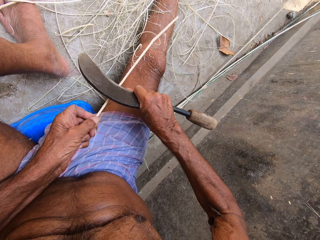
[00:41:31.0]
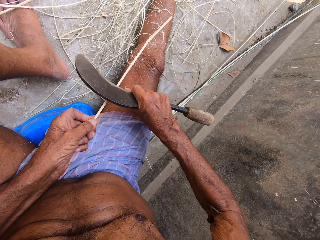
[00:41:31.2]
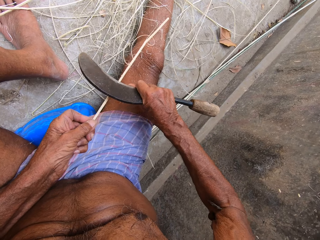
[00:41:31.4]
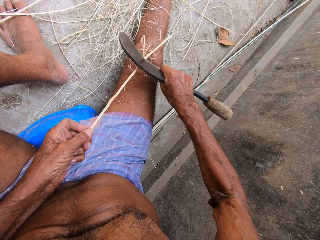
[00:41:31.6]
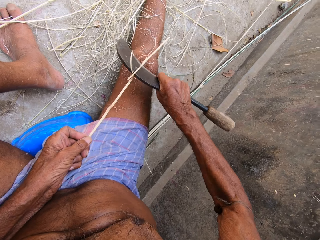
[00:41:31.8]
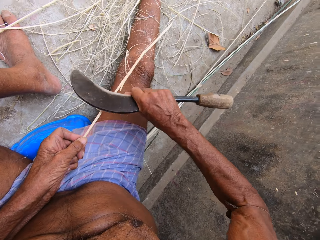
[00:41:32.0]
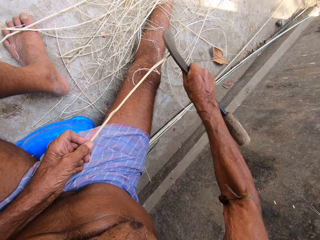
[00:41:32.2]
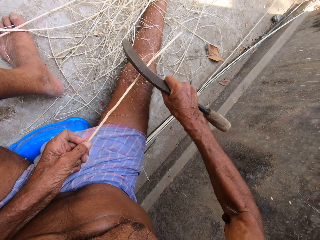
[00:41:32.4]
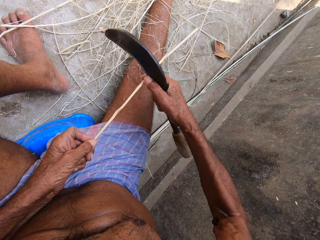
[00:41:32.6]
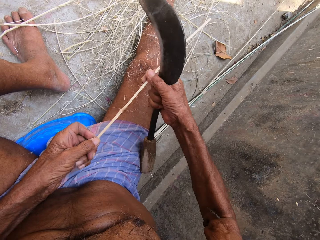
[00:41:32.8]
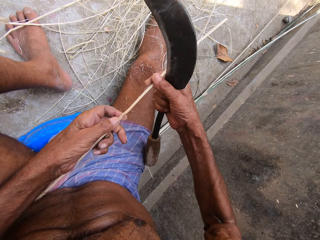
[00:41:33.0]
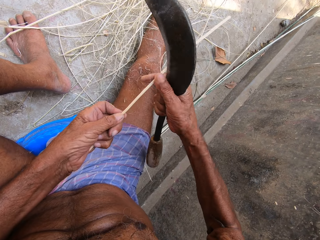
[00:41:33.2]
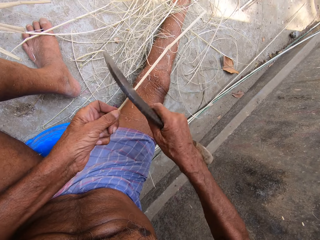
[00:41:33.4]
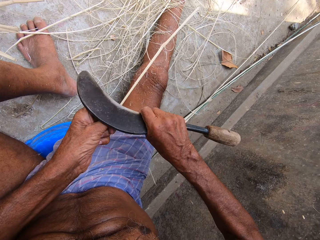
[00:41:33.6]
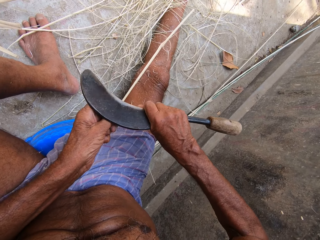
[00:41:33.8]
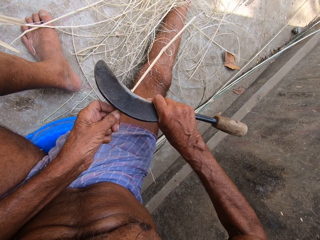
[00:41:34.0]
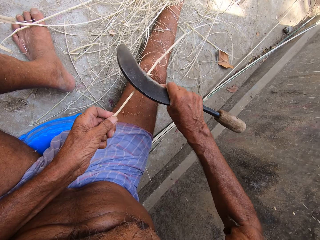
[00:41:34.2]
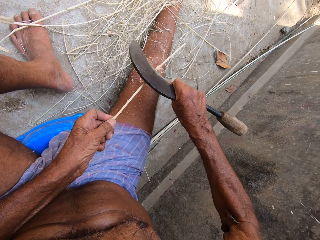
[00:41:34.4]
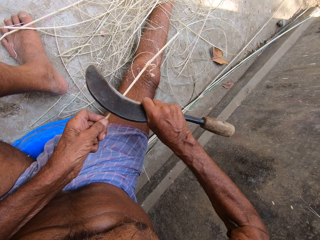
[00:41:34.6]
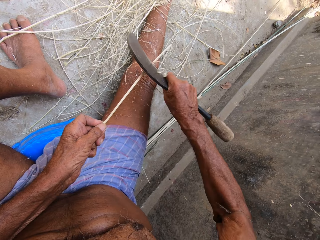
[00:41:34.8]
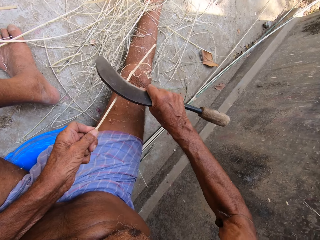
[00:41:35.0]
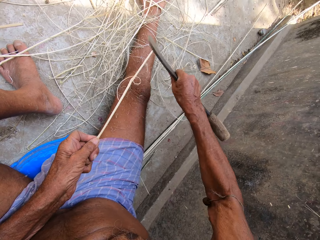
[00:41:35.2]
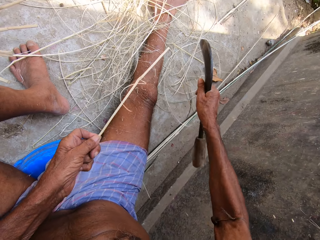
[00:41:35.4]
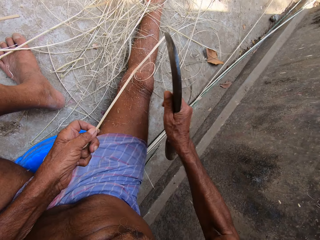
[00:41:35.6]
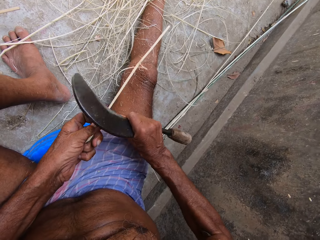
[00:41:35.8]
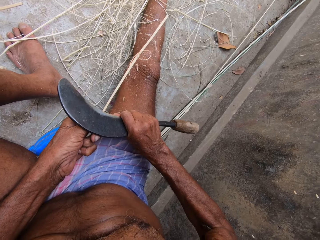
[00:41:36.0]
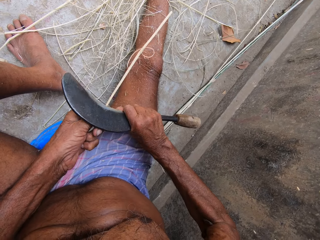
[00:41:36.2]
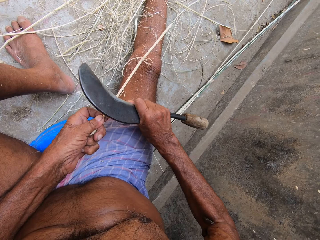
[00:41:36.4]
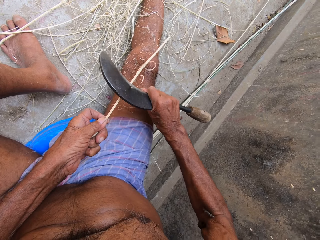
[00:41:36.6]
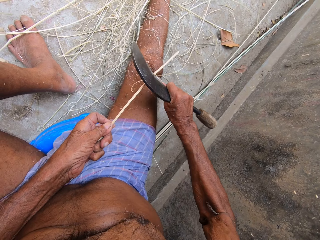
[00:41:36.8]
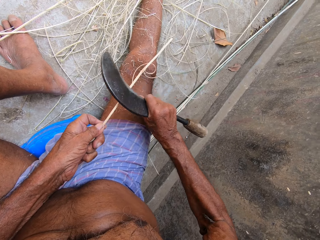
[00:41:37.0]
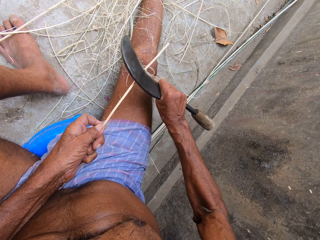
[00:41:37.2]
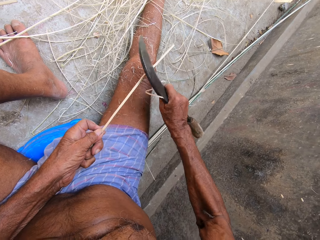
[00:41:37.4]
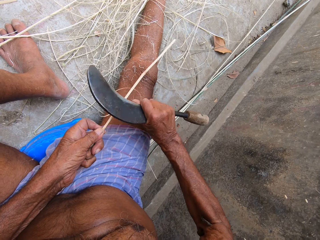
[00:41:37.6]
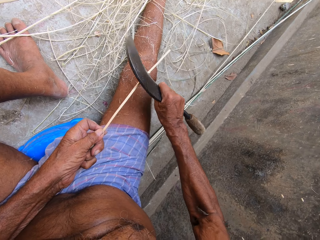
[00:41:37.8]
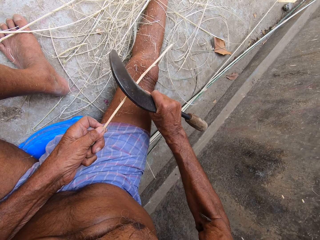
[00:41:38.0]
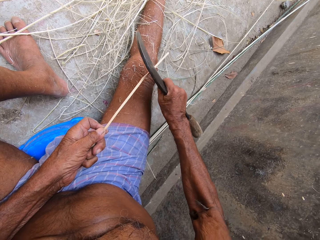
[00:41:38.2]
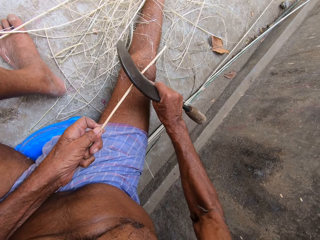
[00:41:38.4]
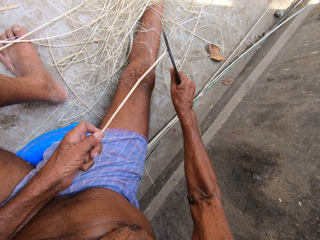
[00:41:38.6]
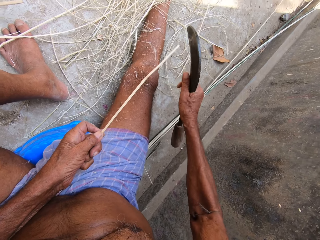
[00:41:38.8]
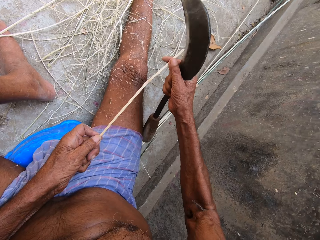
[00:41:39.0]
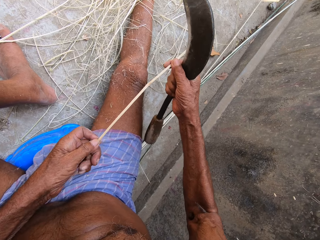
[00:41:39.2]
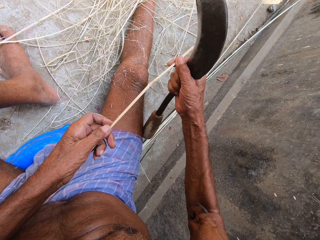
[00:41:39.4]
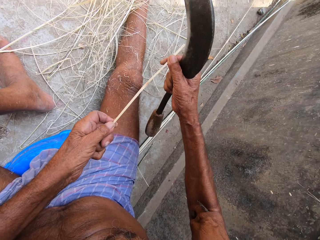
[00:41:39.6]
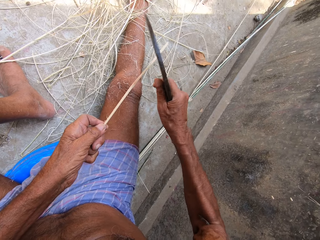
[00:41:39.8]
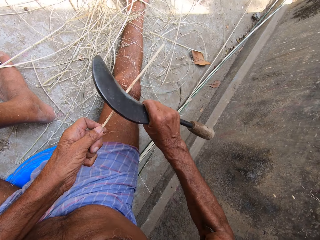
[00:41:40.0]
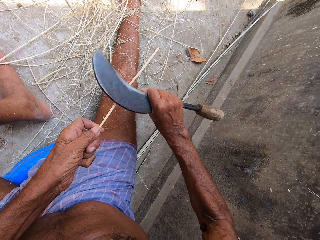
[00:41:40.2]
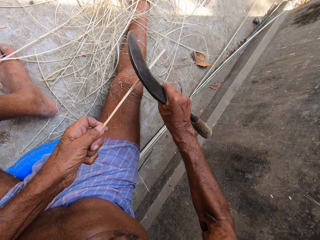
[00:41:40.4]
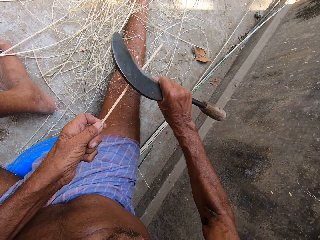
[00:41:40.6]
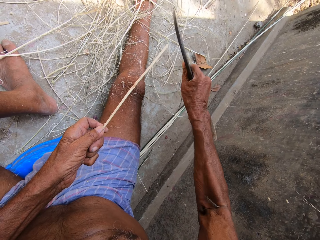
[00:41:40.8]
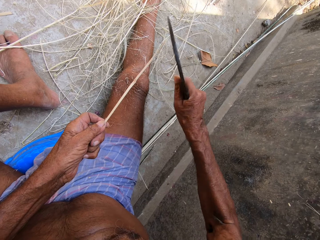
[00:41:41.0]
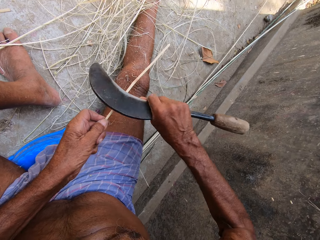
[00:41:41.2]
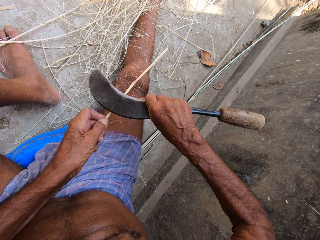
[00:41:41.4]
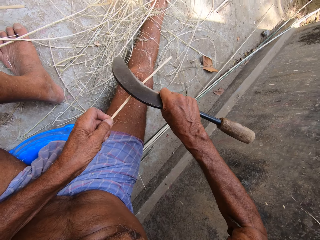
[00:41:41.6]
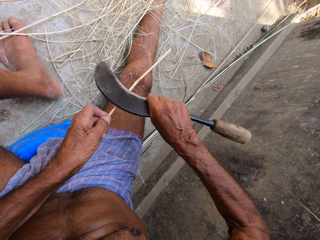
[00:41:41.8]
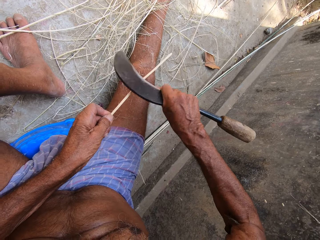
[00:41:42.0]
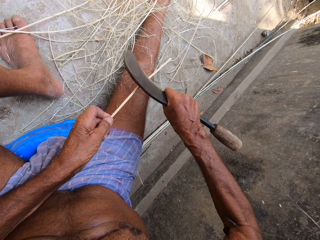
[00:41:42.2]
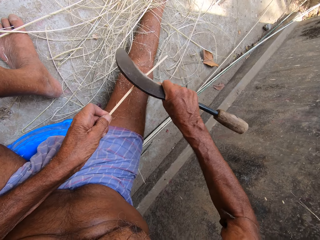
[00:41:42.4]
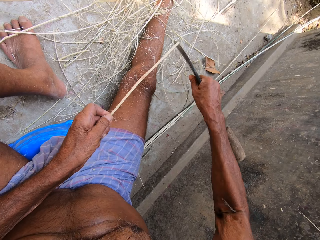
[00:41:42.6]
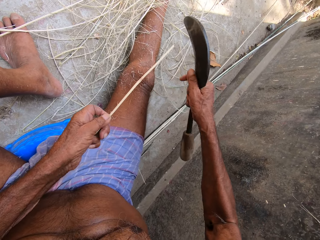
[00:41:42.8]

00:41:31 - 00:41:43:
The camera wearer looks at the strip. They peel the bamboo strip with a bamboo cutter. They look at the strip. They peel the bamboo strip with the bamboo cutter.

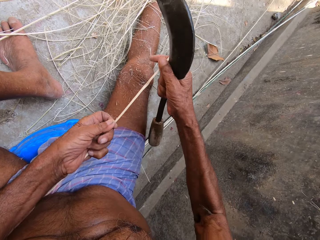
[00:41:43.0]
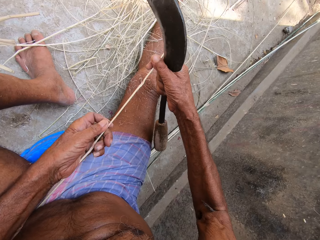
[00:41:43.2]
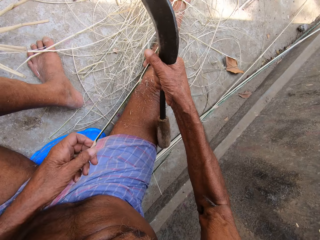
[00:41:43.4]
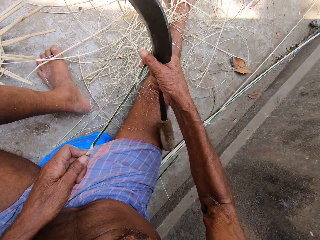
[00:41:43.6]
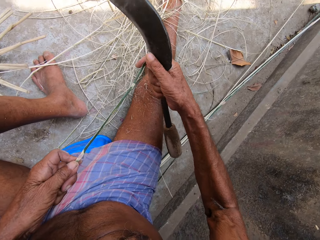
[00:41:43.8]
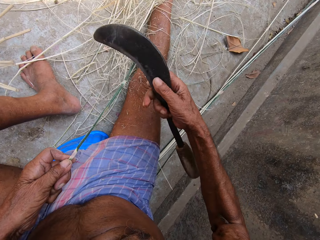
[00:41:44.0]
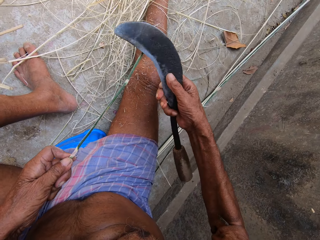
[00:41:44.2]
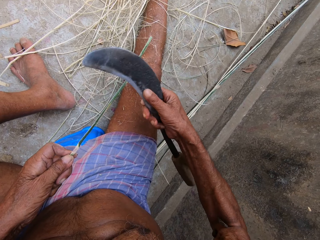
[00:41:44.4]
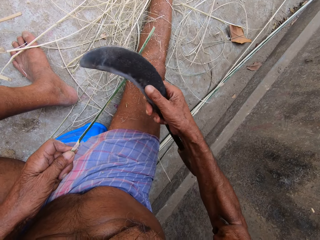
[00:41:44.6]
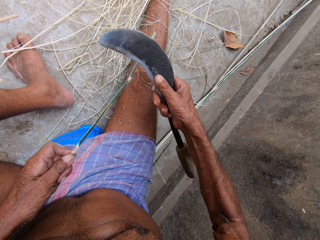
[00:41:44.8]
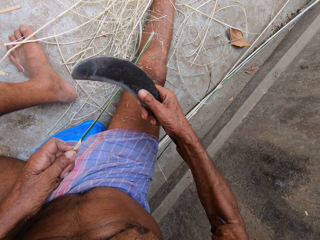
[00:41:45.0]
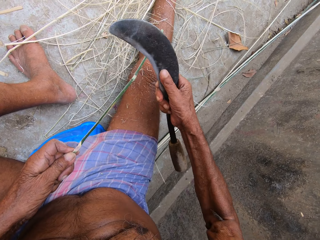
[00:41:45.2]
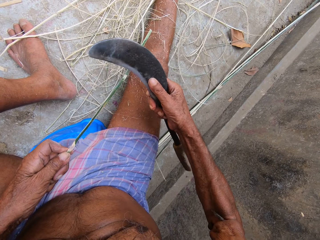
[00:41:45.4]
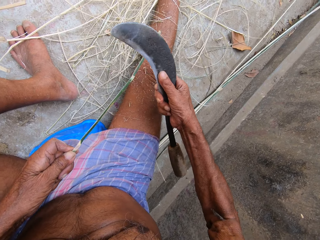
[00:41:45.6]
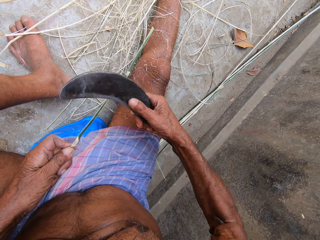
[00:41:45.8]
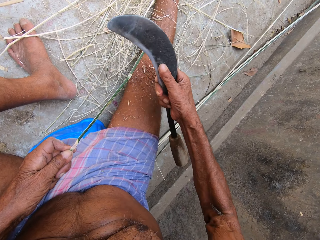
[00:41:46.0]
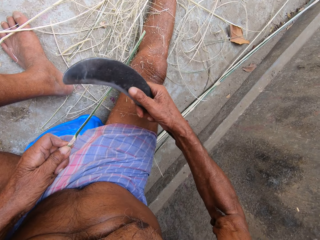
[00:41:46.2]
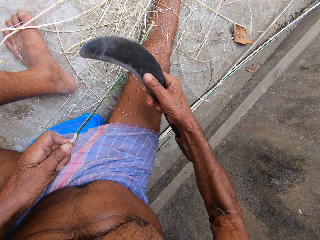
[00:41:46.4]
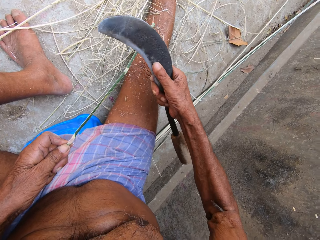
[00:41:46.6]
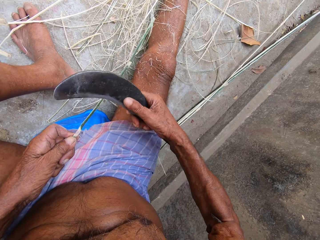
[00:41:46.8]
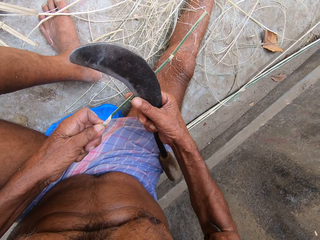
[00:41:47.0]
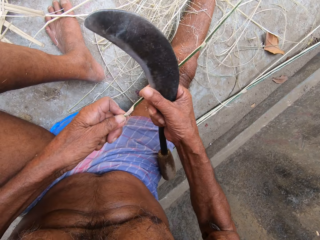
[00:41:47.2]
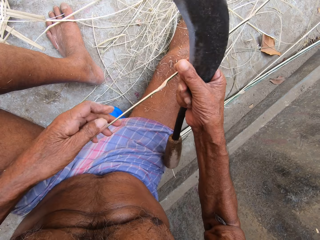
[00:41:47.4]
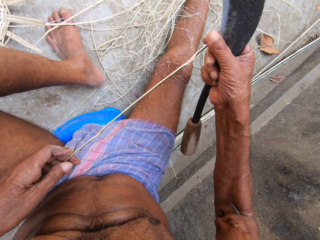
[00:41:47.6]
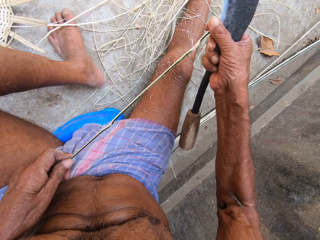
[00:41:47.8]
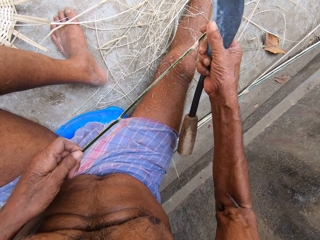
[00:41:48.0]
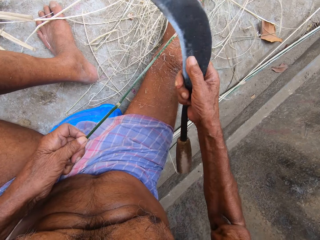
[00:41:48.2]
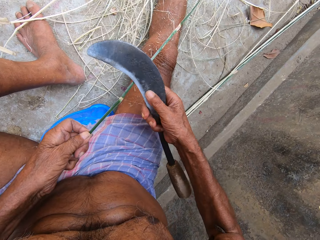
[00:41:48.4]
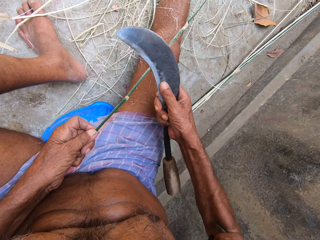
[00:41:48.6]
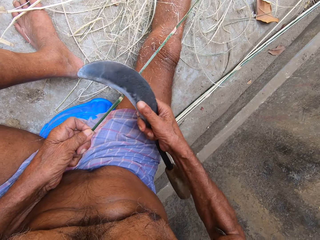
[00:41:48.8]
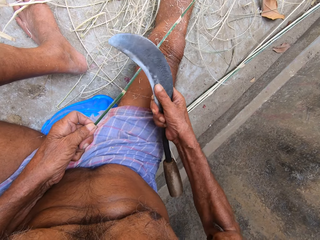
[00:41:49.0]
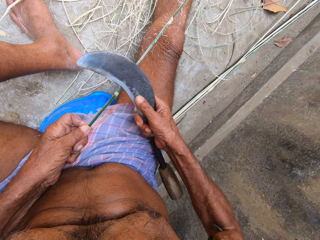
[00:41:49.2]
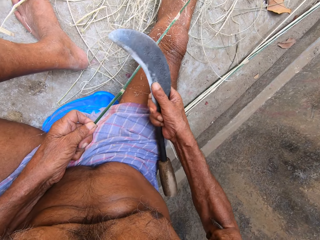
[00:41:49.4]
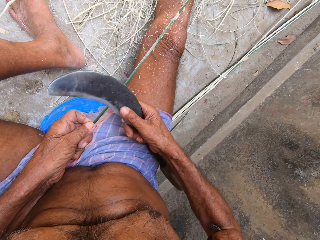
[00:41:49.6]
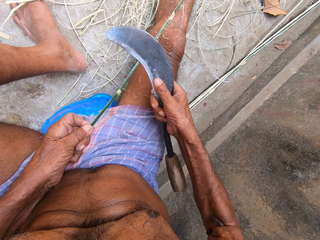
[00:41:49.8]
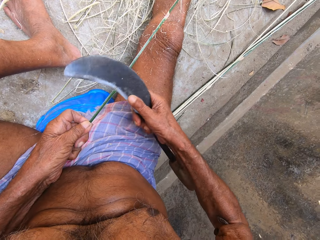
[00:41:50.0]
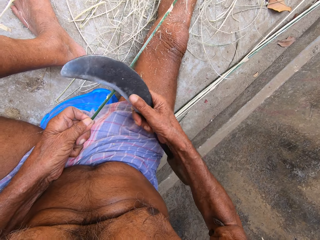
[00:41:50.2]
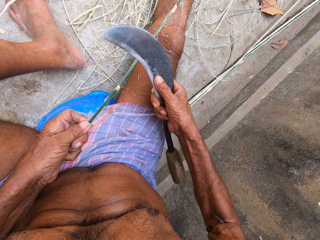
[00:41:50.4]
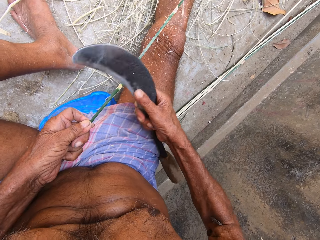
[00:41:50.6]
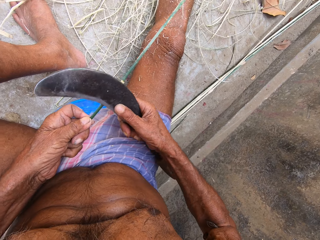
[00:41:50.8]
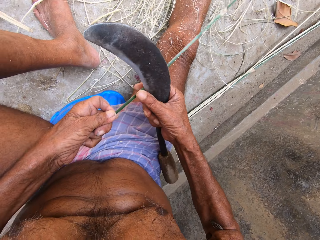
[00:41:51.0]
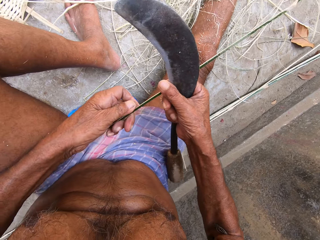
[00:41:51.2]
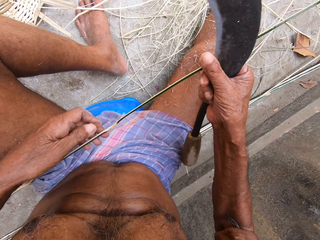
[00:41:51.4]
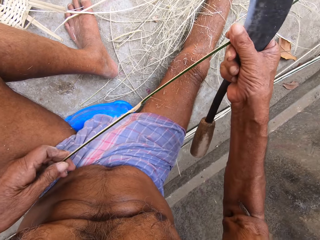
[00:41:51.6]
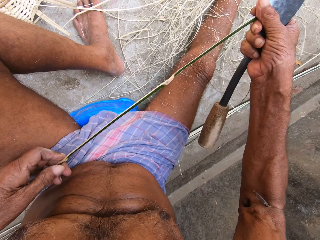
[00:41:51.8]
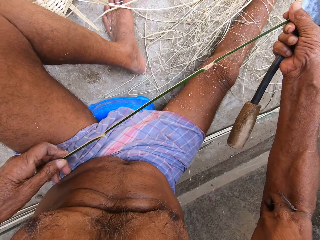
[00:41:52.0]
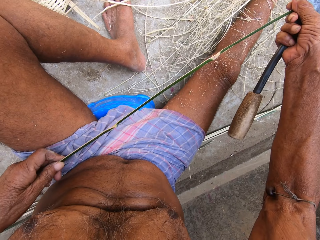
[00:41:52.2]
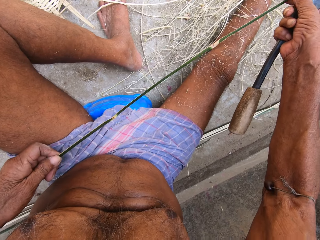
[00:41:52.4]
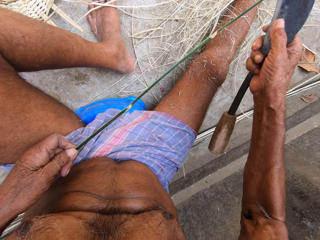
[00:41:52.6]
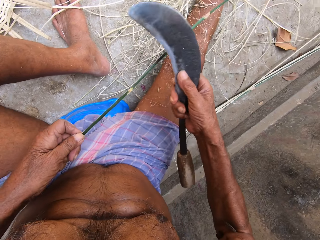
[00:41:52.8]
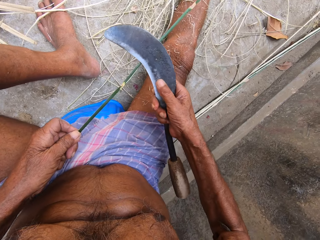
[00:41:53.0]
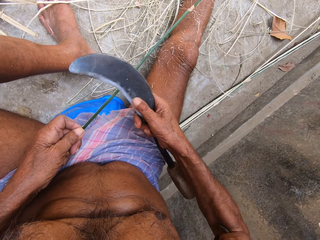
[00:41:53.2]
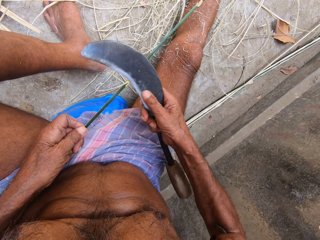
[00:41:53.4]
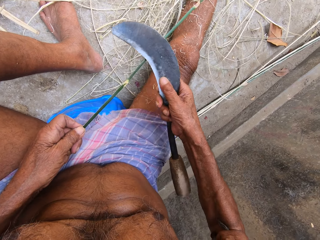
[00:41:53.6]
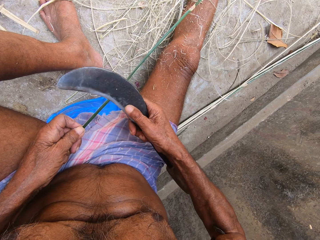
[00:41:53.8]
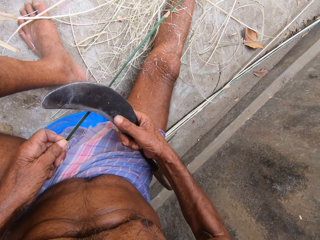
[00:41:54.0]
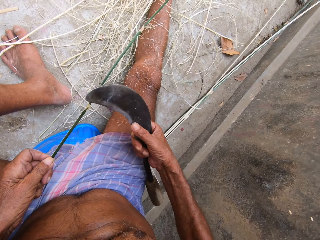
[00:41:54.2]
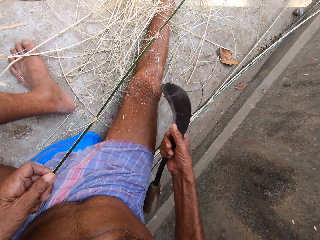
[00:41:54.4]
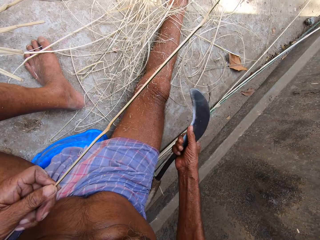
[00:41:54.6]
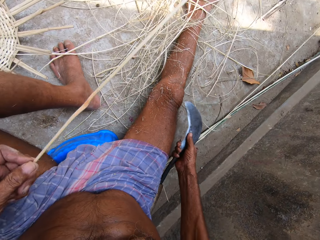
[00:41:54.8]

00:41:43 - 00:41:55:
The camera wearer turns the bamboo strip. They peel the bamboo strip with a bamboo cutter. They pull the bamboo strip. They peel the bamboo strip with the bamboo cutter. They look at the bamboo strip. They peel the bamboo strip with the bamboo cutter.
